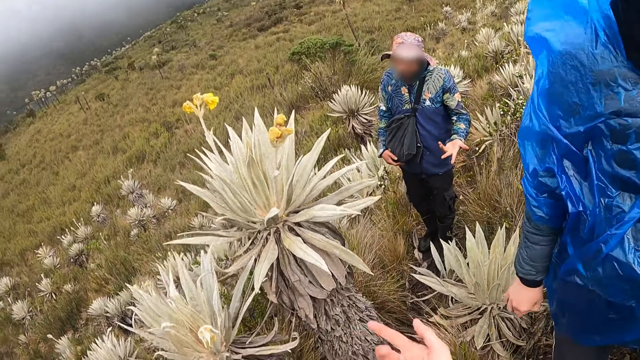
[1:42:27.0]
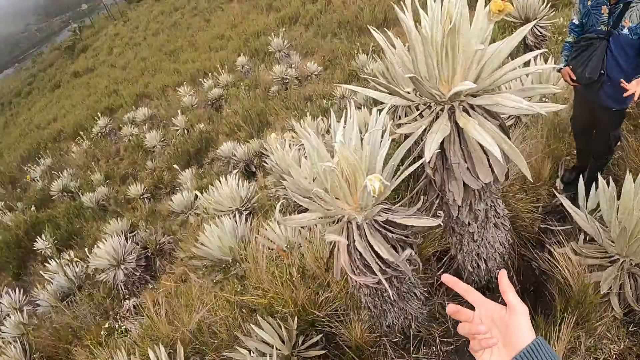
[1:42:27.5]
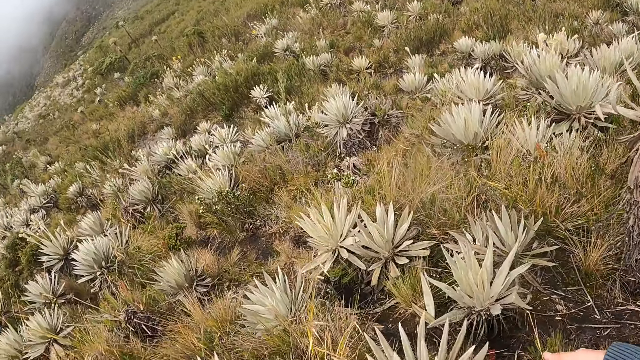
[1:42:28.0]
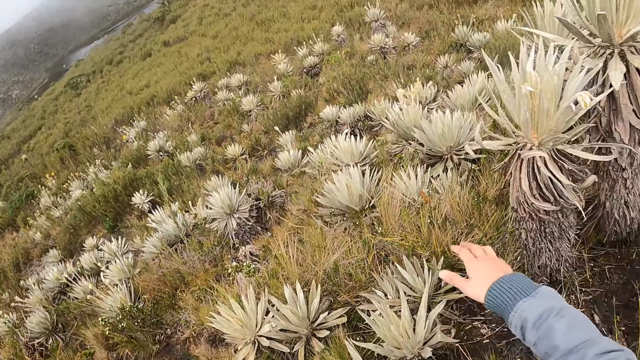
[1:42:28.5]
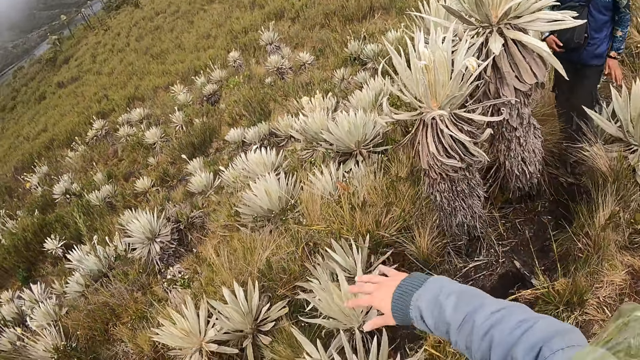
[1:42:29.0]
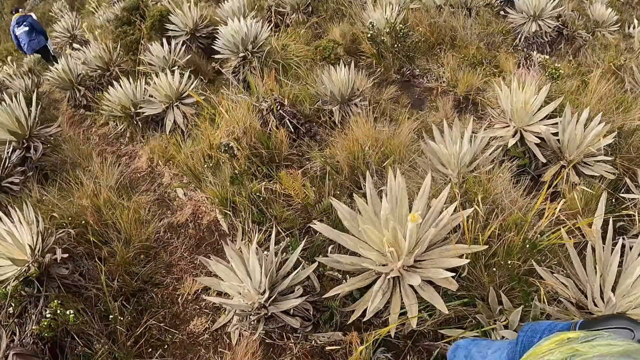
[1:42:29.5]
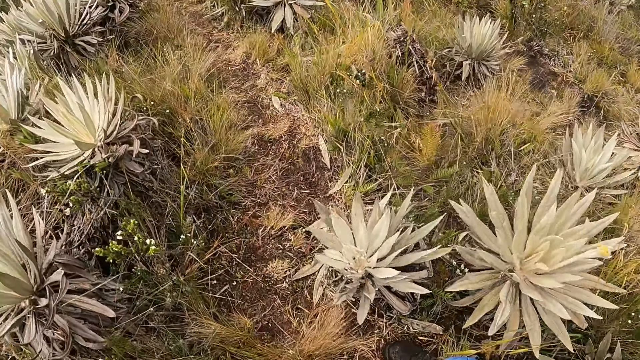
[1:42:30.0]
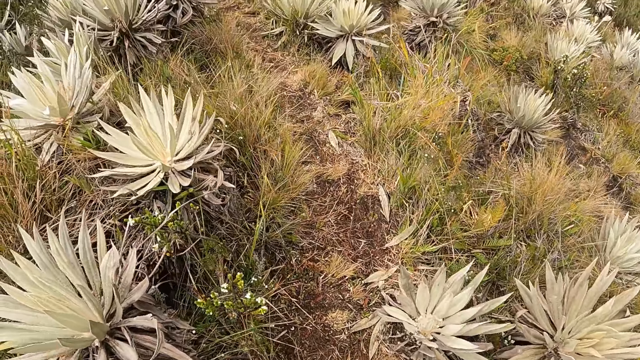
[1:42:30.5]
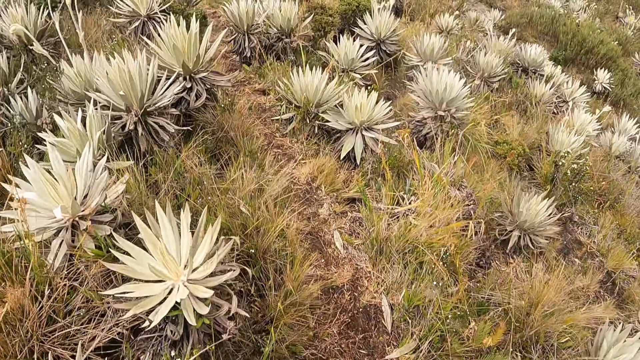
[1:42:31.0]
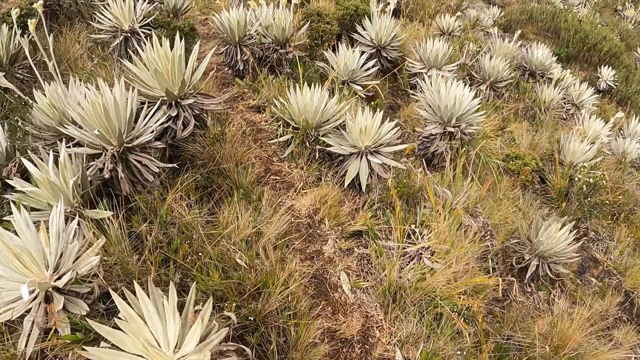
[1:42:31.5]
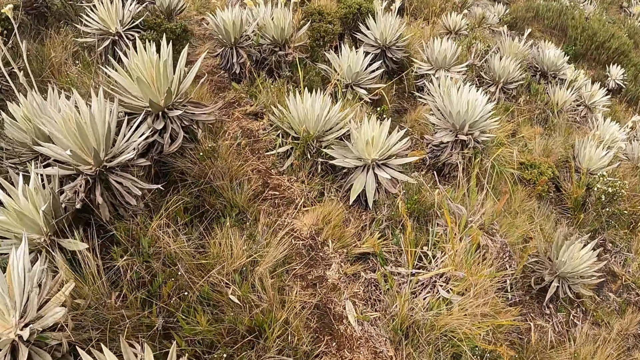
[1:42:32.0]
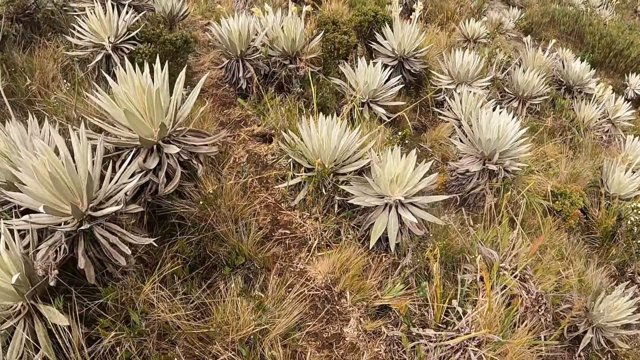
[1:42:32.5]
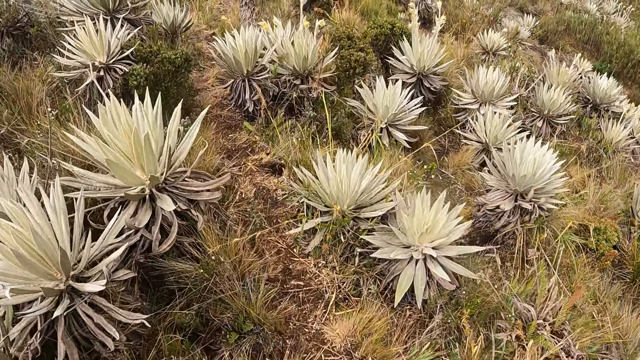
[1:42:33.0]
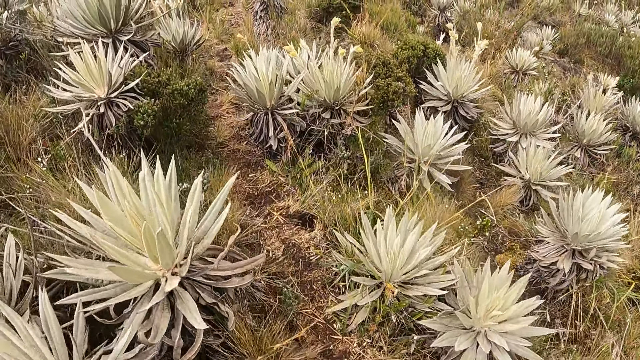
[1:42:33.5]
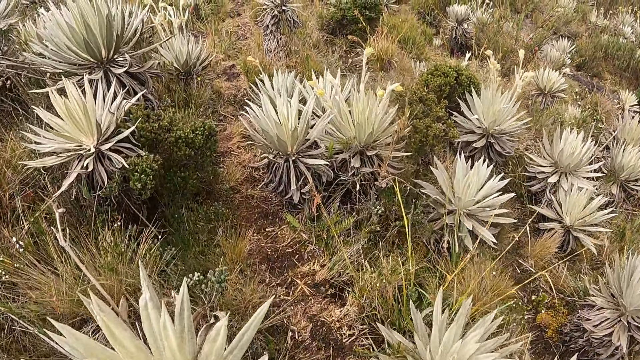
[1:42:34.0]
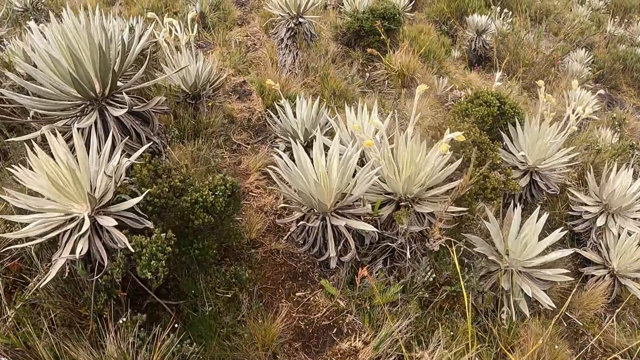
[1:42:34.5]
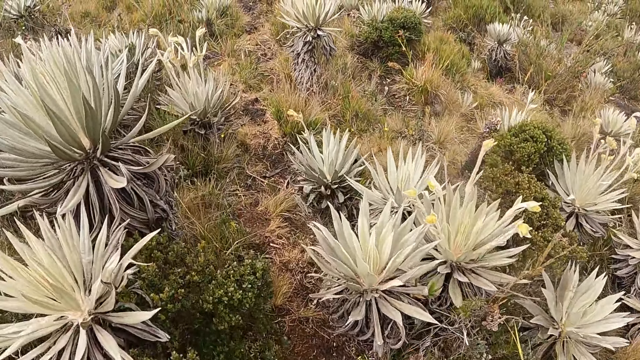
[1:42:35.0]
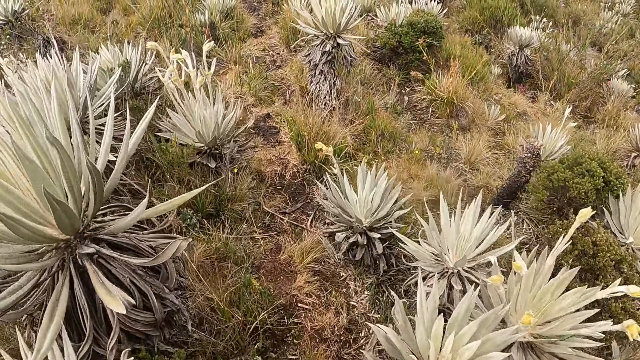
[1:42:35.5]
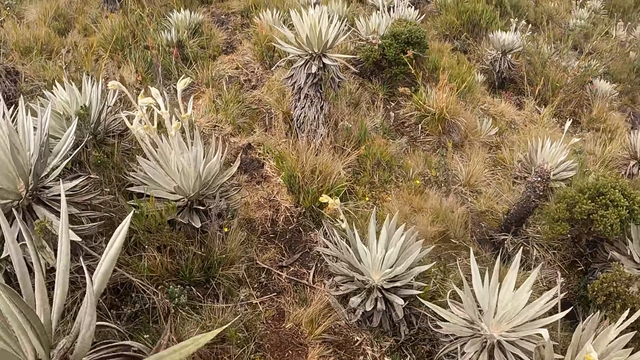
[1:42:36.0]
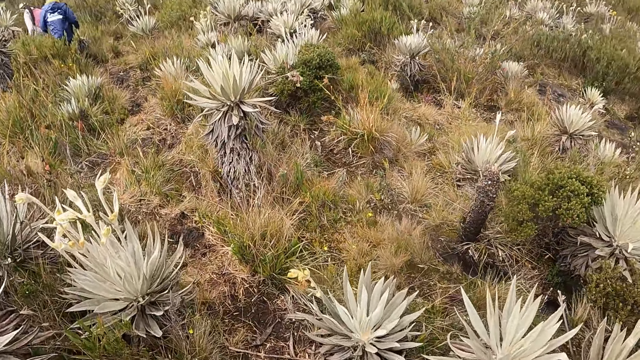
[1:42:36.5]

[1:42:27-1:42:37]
The camera wearer walks on the pathway with the group of people. They walk around the field.

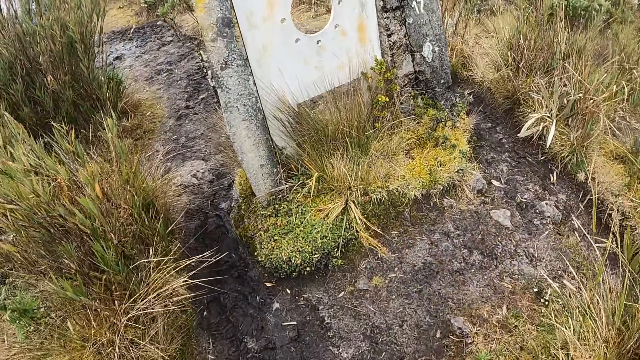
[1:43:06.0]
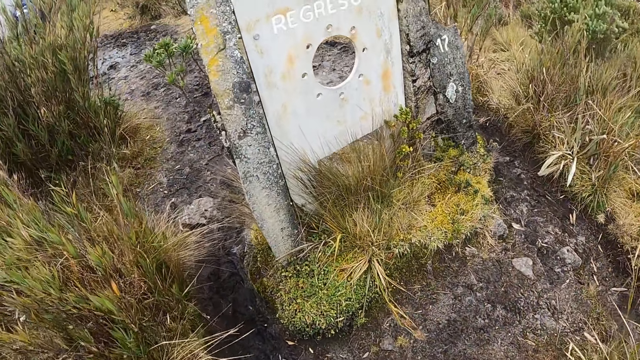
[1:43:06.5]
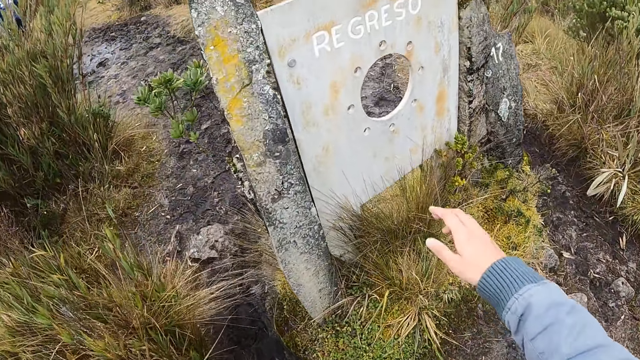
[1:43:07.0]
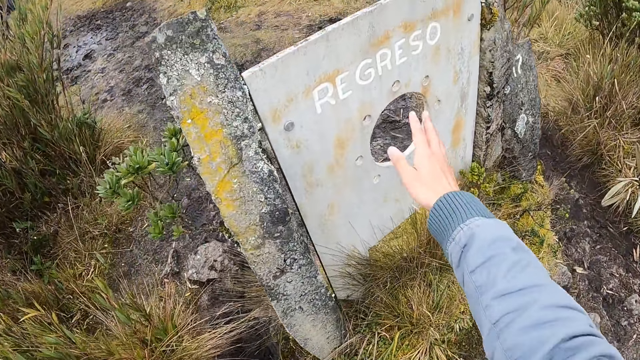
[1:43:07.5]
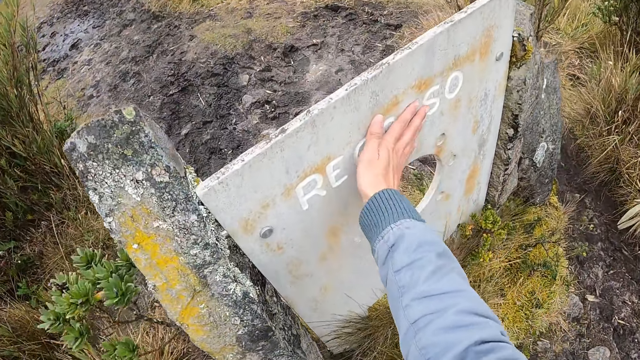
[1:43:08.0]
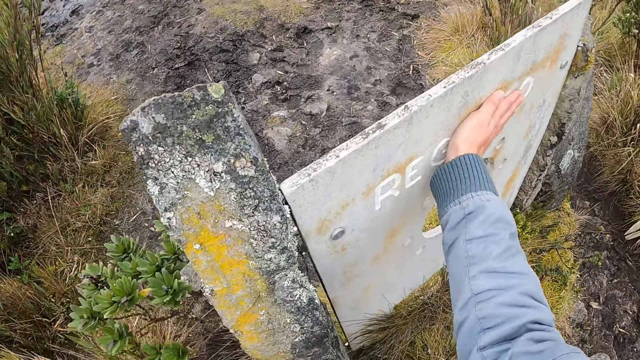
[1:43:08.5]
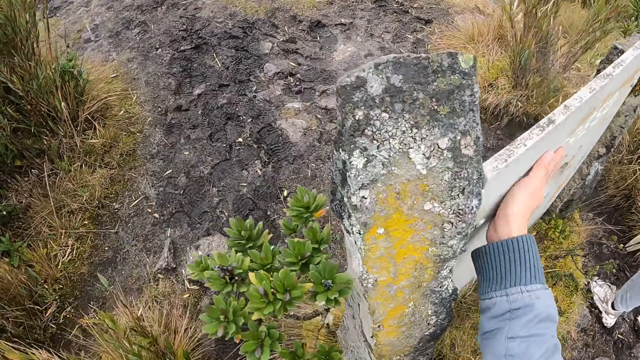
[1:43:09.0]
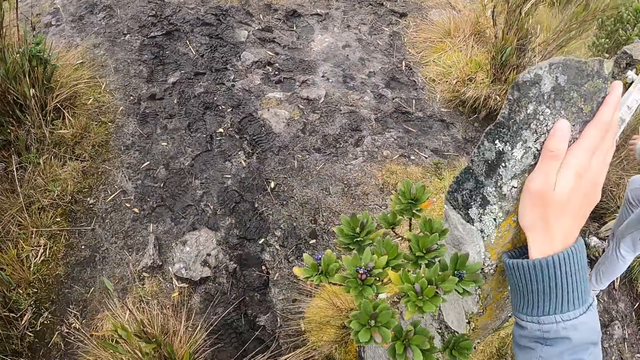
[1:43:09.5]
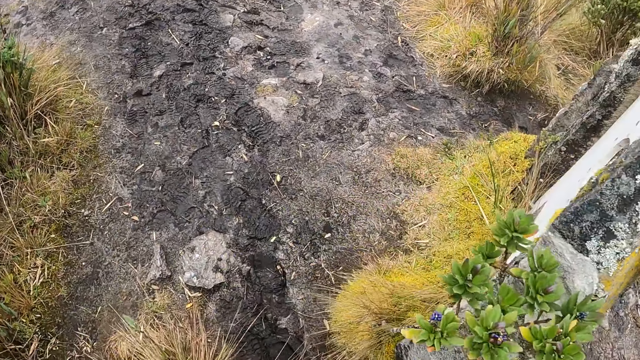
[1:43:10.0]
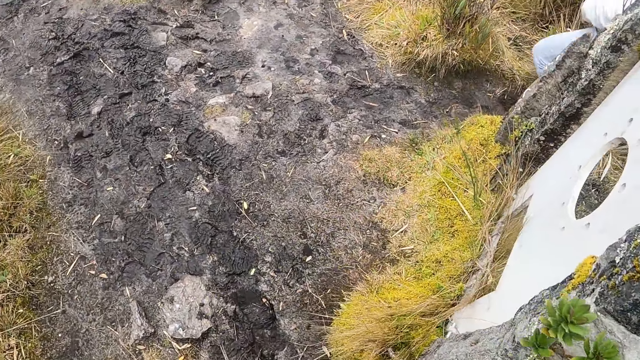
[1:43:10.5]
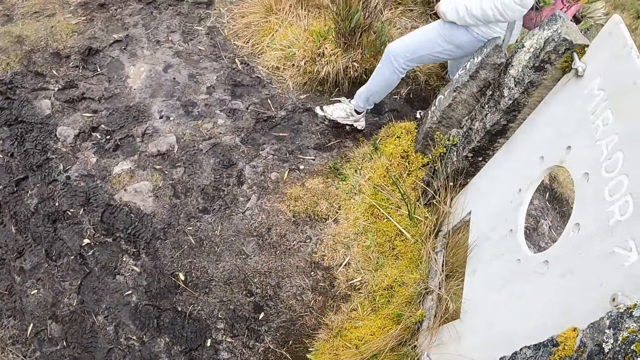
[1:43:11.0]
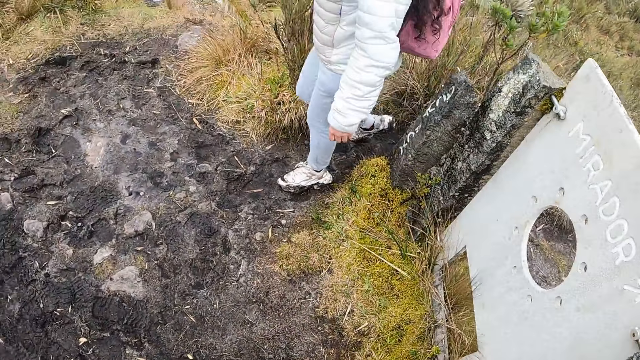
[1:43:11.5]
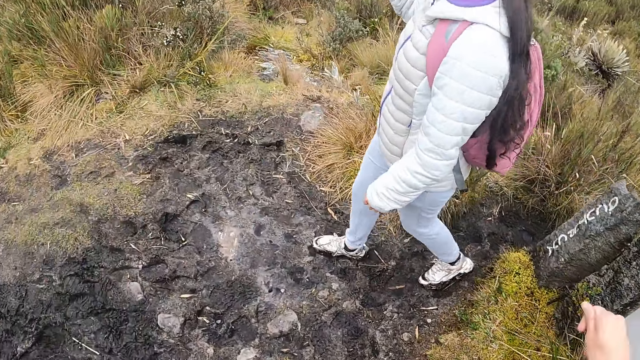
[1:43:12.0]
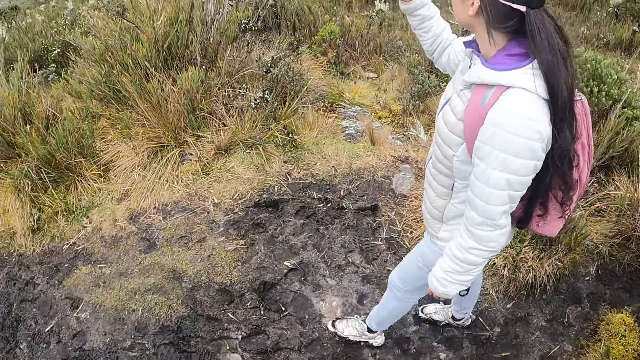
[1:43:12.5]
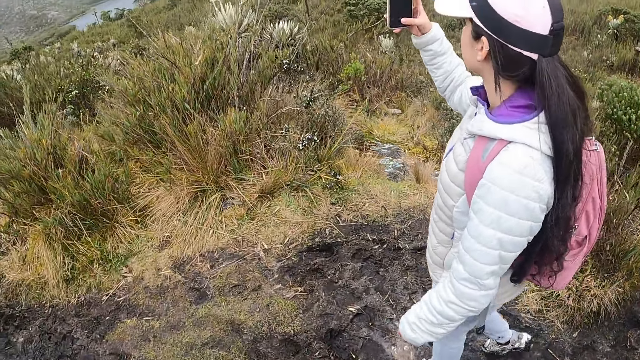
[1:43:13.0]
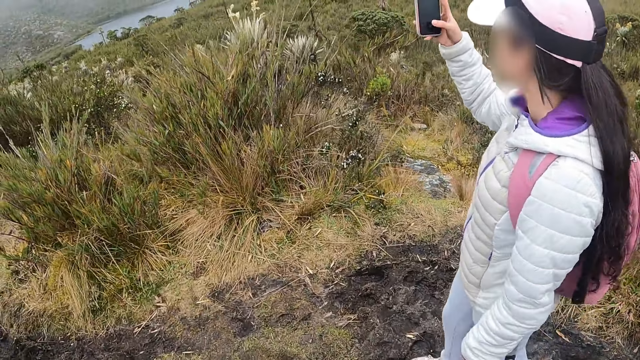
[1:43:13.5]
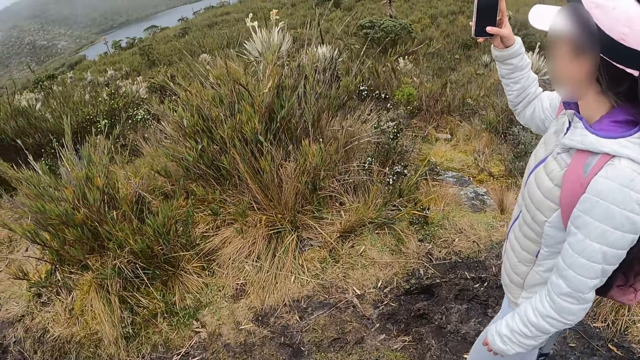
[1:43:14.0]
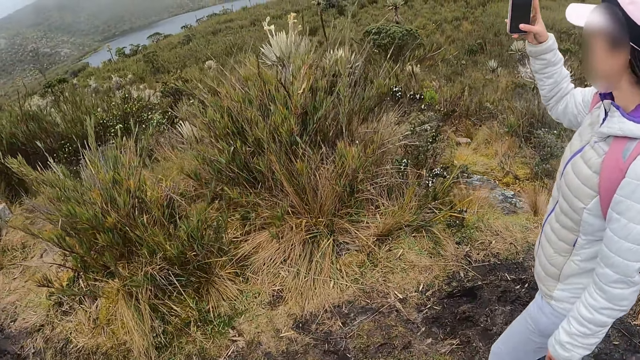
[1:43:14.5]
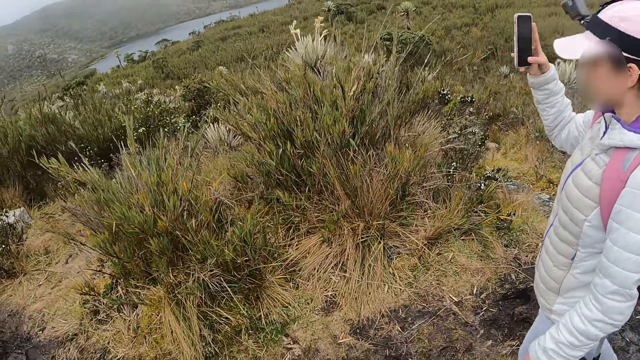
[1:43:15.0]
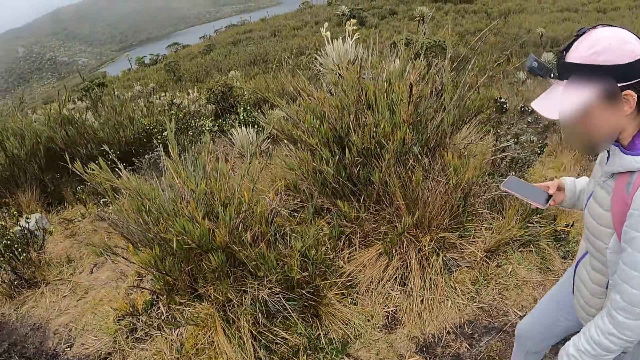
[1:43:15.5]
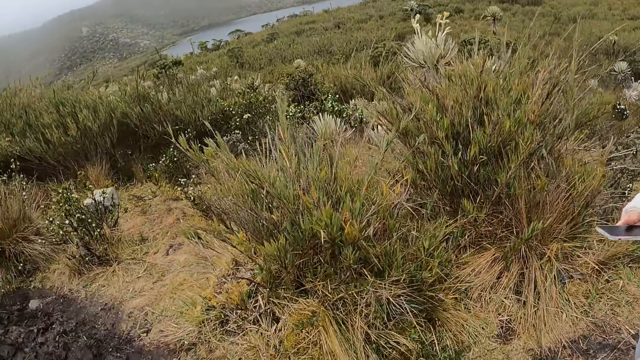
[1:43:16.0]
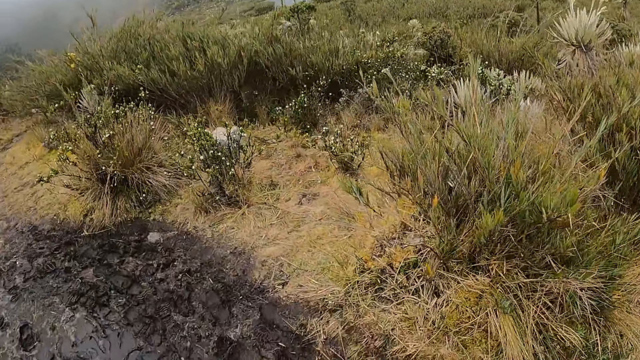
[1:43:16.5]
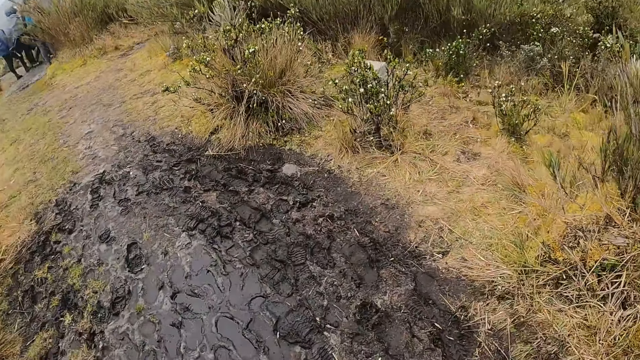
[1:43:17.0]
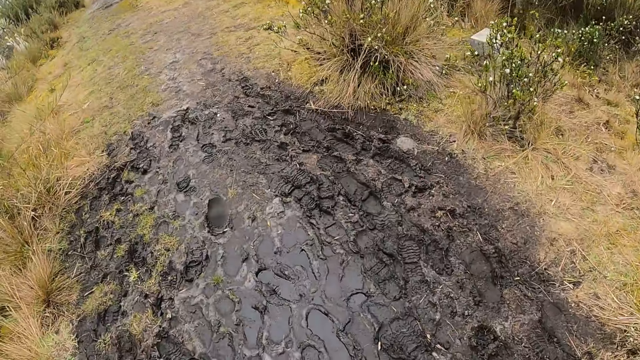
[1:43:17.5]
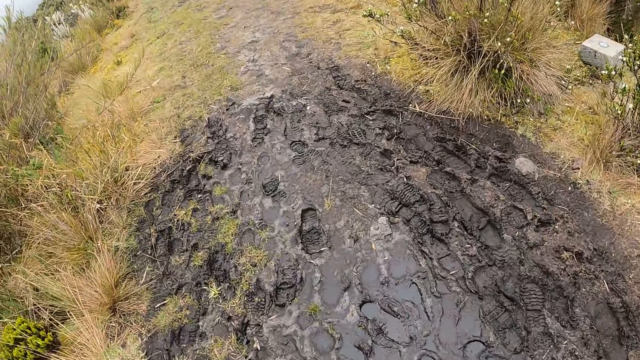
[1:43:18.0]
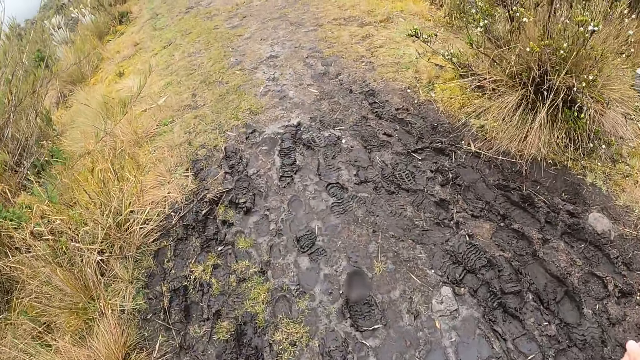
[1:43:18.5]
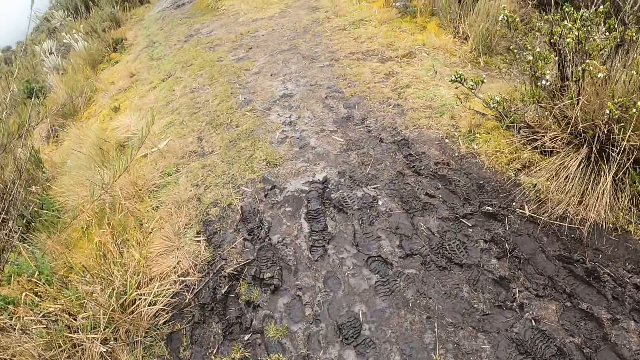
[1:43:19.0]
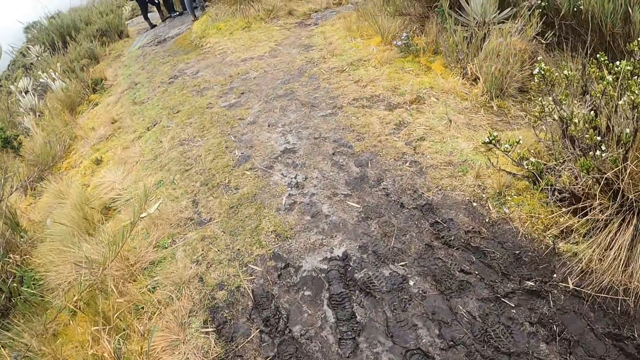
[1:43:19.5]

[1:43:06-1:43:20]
The camera wearer touches a concrete board with his right hand. He scrubs the signboard. The woman operates the phone with her right hand. A man takes a photo with the phone. The camera wearer walks at the field.
